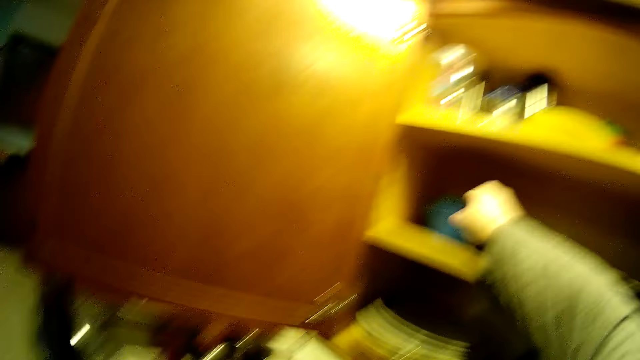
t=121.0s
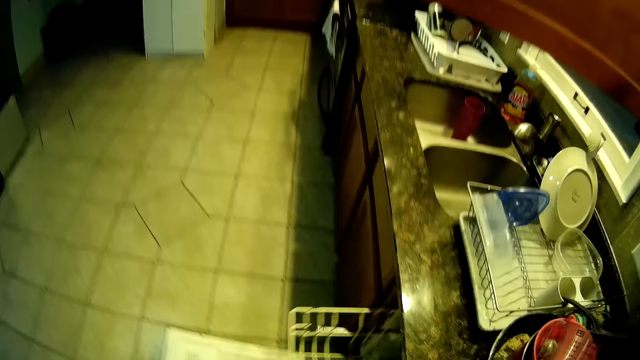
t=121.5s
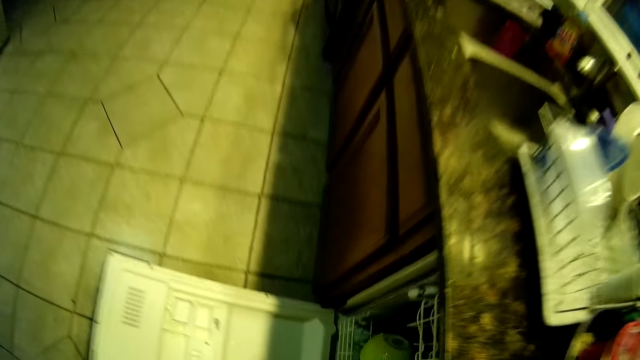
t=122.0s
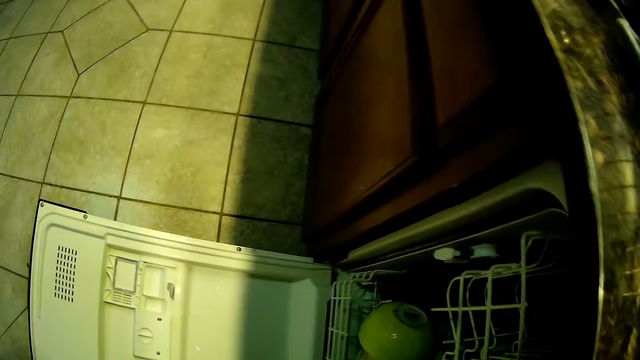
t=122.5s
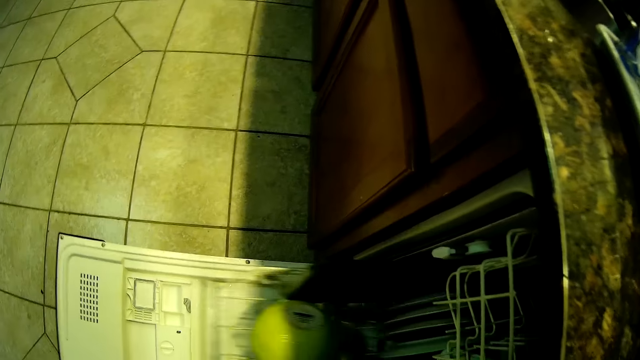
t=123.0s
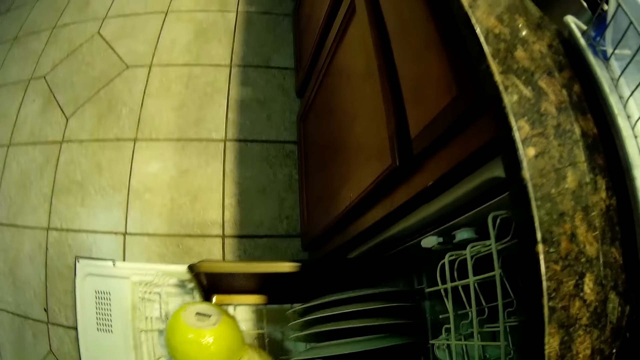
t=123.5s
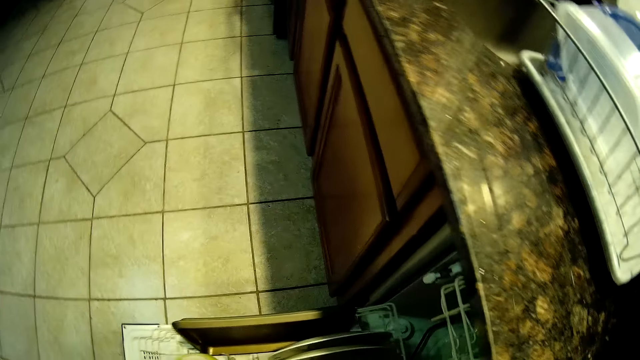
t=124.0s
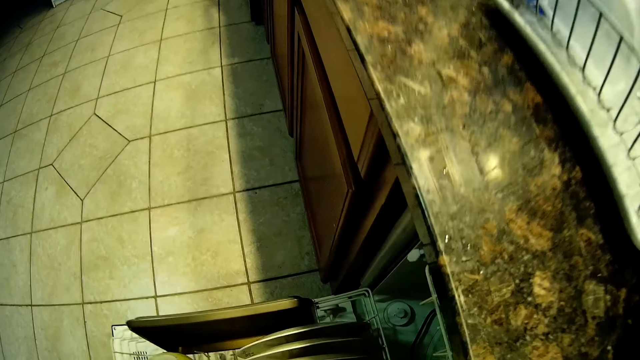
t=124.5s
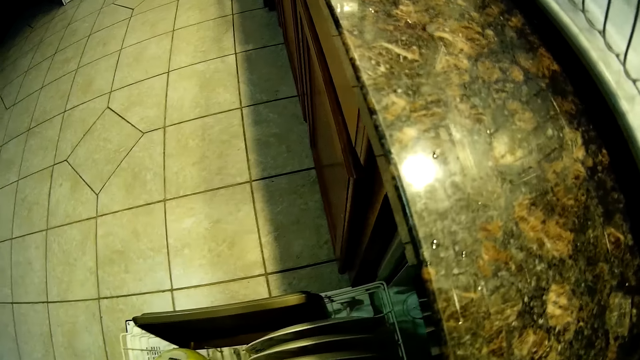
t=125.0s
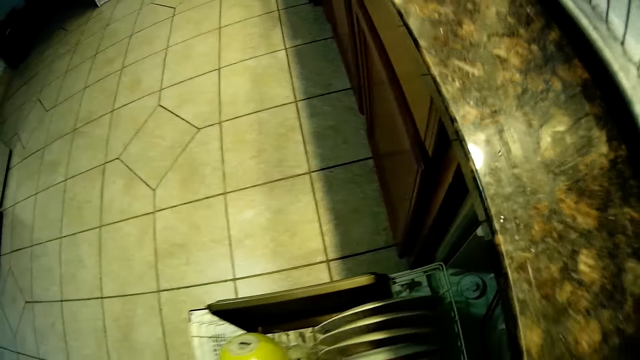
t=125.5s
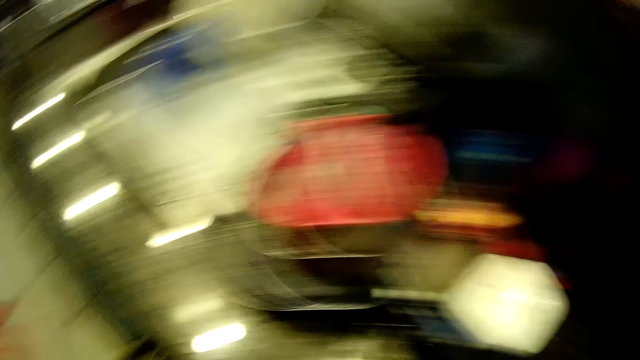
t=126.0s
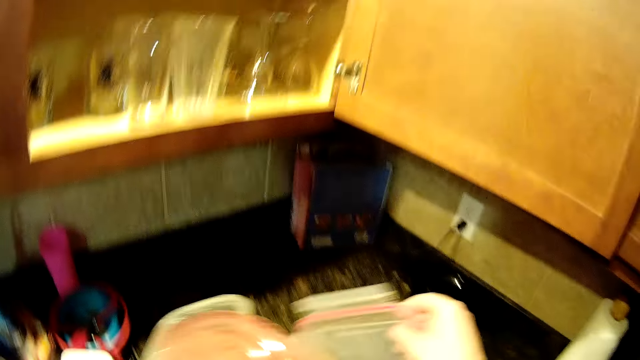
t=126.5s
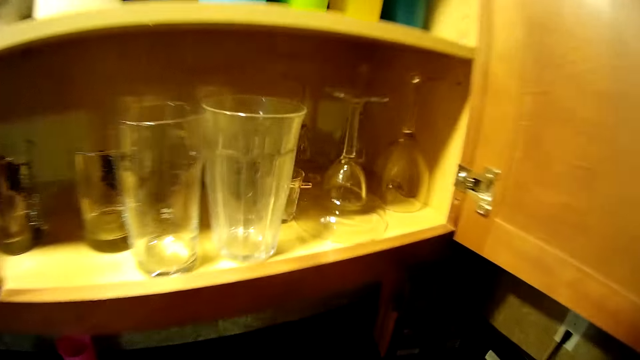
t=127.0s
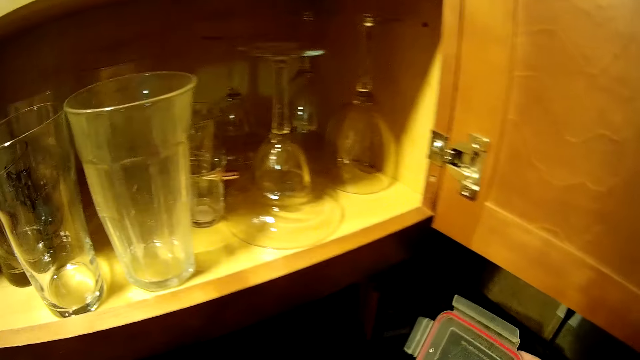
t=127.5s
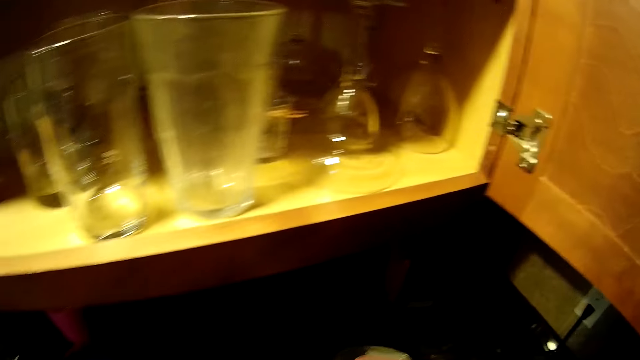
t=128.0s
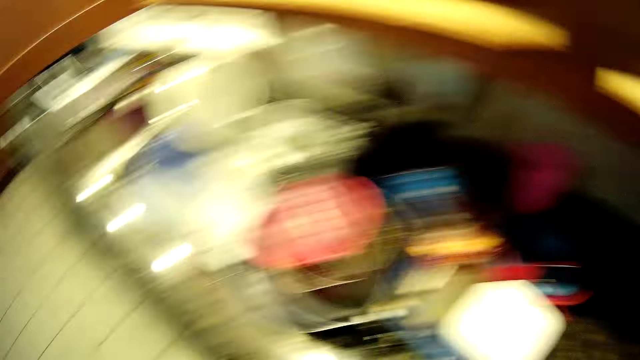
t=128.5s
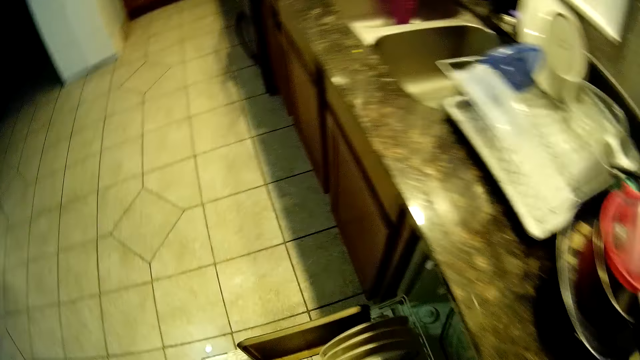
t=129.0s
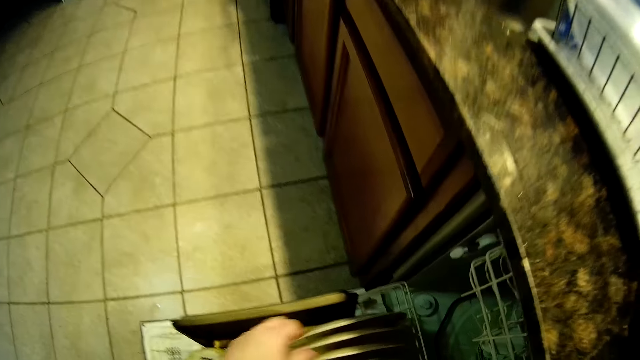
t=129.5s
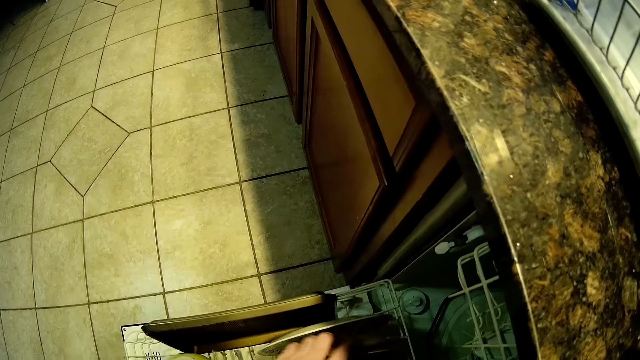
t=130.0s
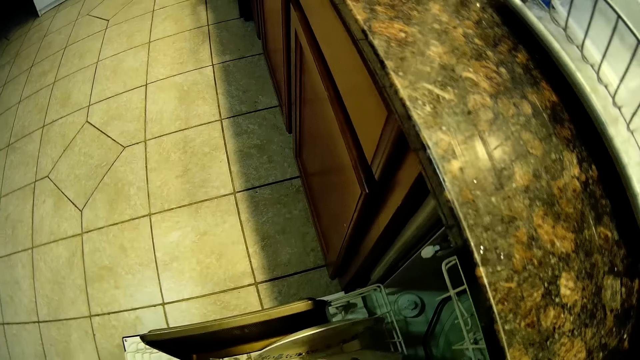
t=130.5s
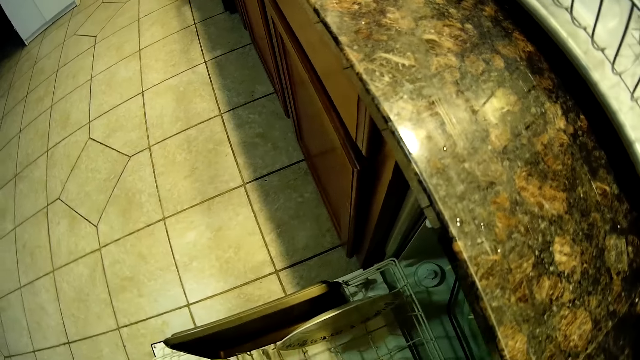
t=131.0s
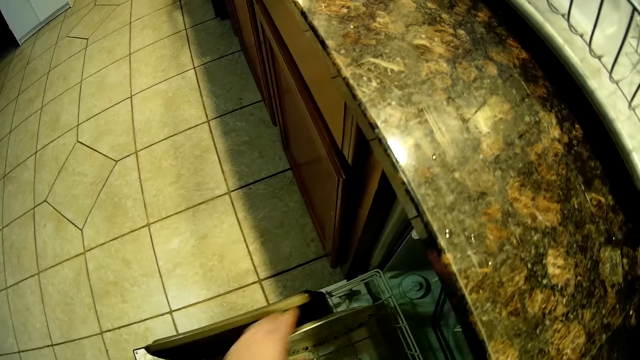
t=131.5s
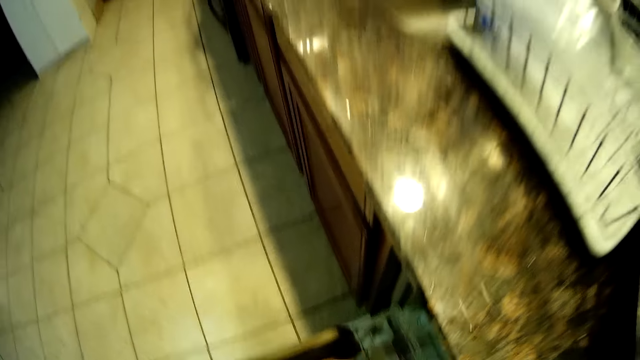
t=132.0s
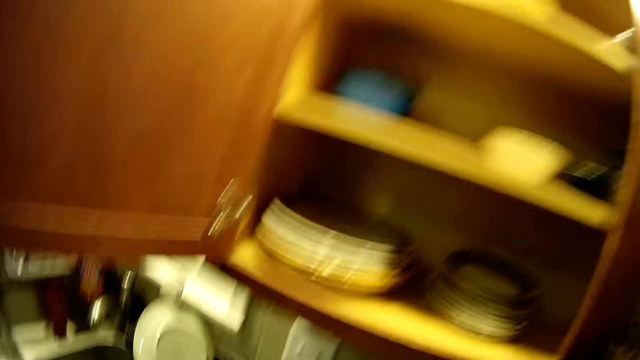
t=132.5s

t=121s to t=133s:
The camera wearer closes the dishwasher or drawer. They open the dishwasher. They pick a container from the dishwasher and place the container on the counter. They pick utensils from the drawer. They pick plates from the dishwasher.

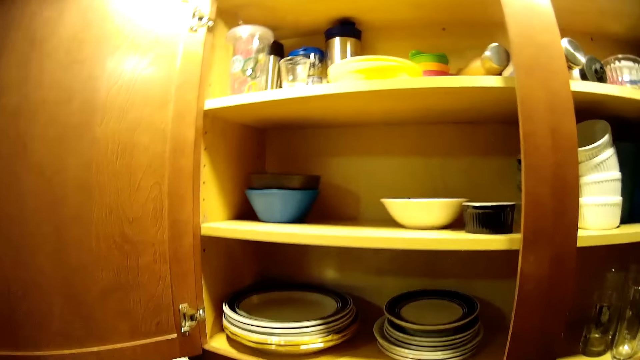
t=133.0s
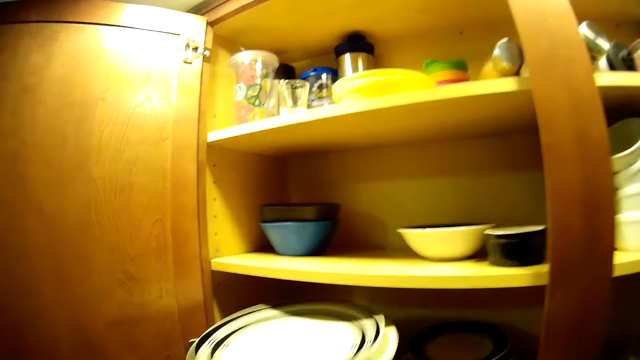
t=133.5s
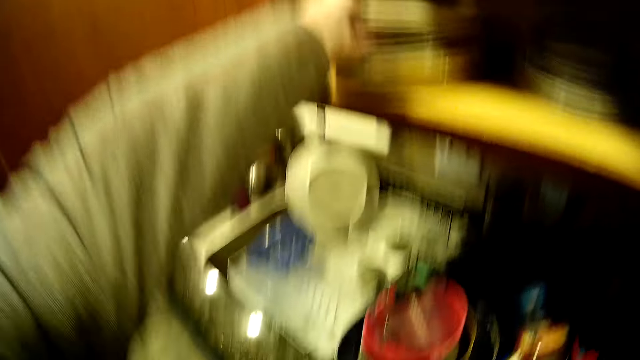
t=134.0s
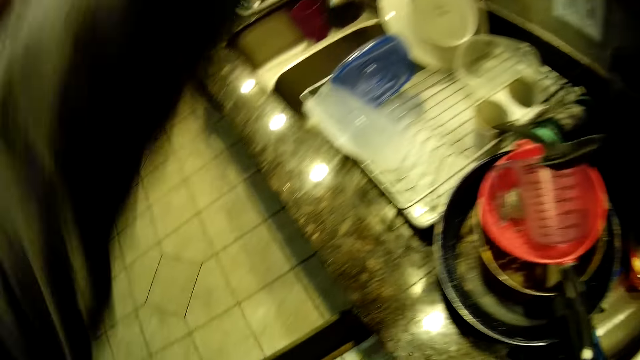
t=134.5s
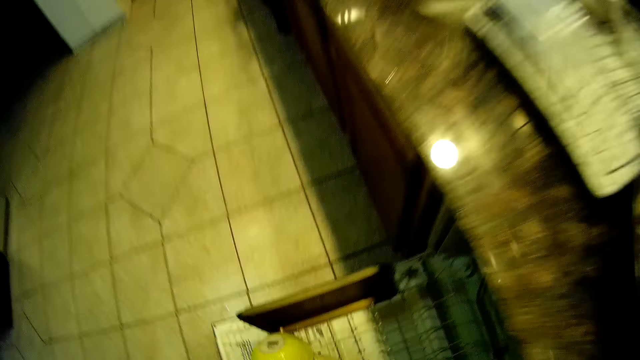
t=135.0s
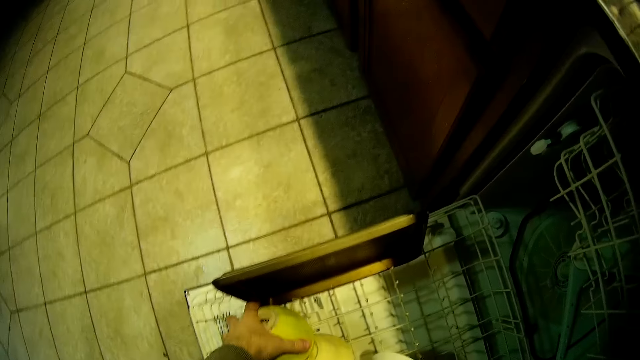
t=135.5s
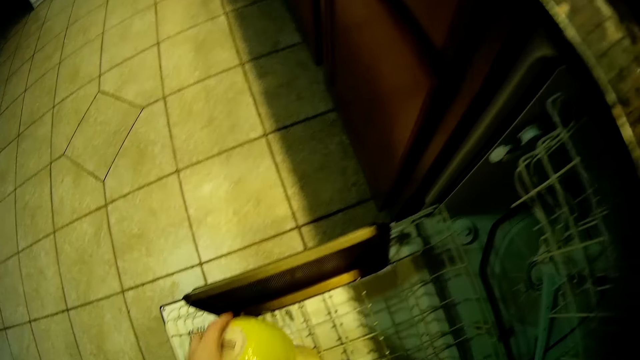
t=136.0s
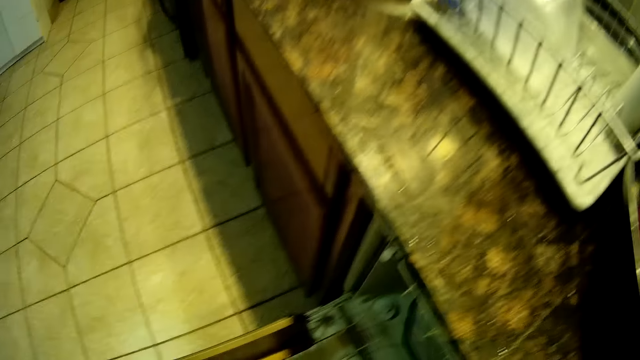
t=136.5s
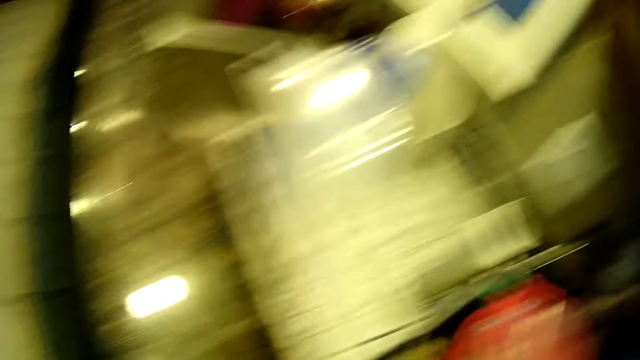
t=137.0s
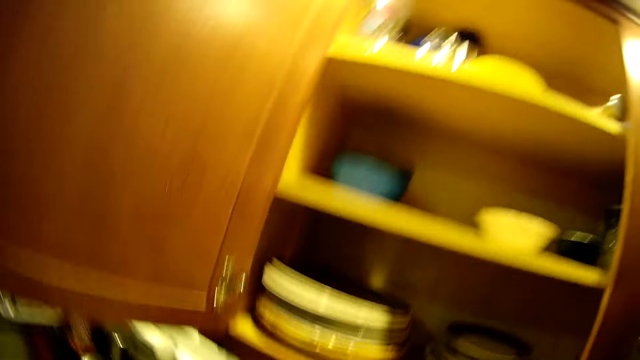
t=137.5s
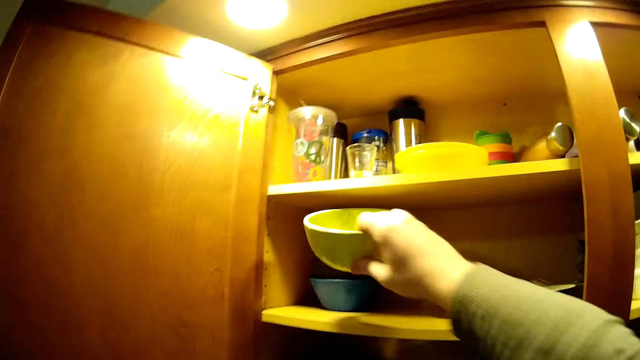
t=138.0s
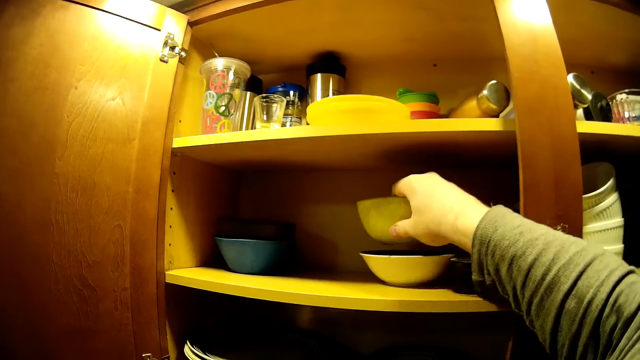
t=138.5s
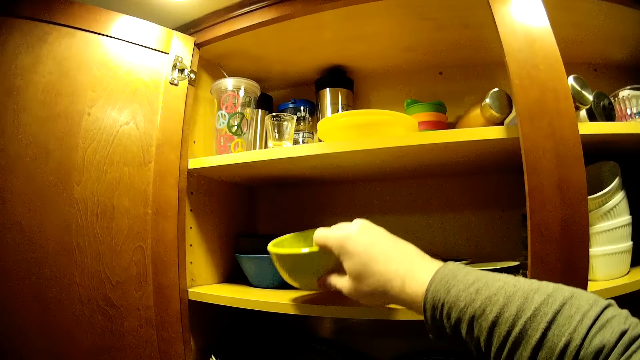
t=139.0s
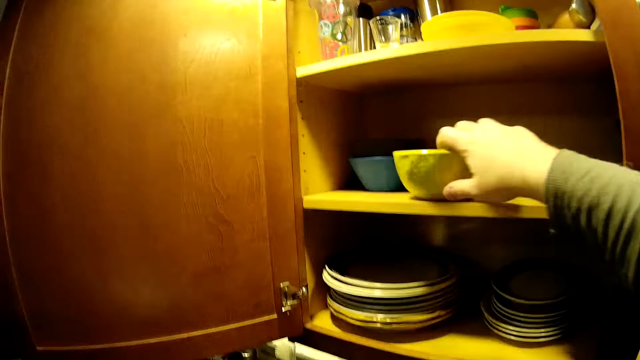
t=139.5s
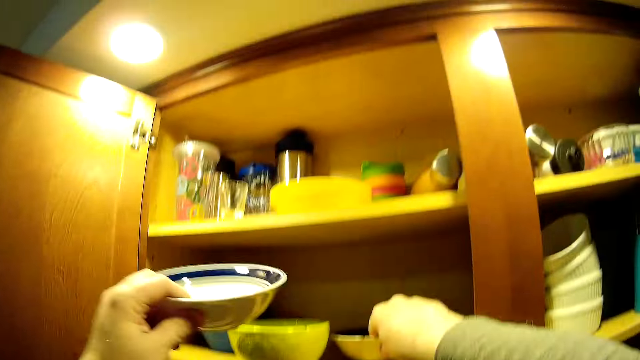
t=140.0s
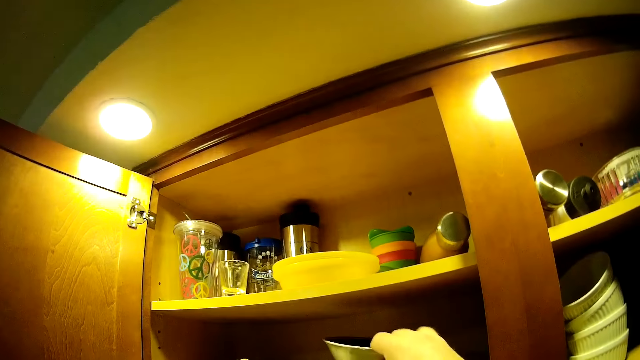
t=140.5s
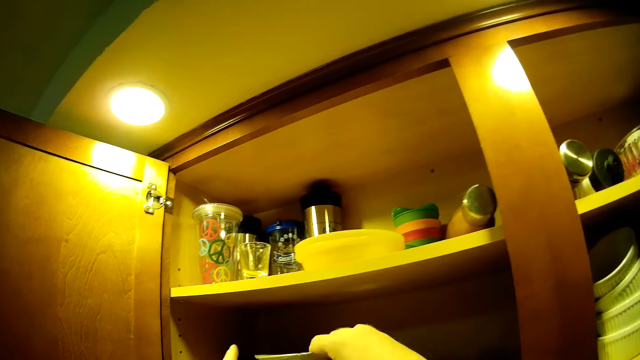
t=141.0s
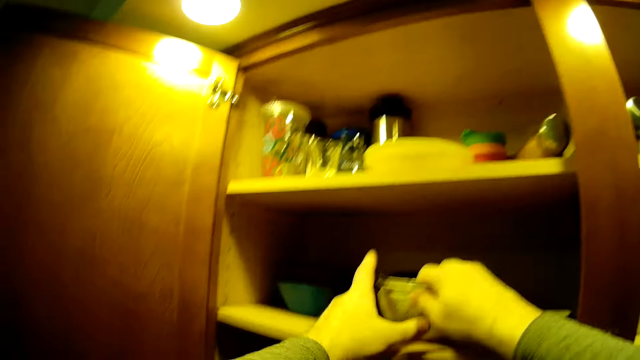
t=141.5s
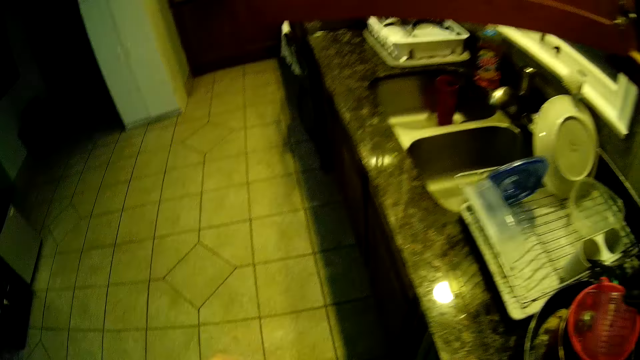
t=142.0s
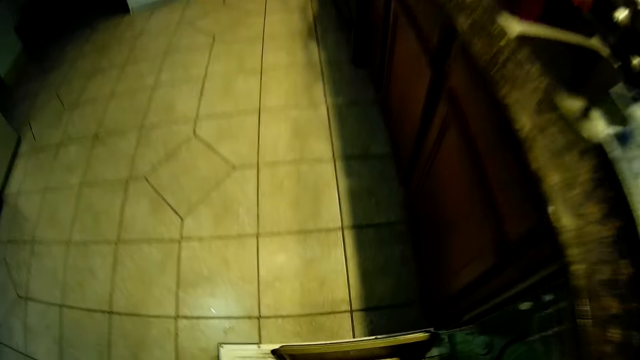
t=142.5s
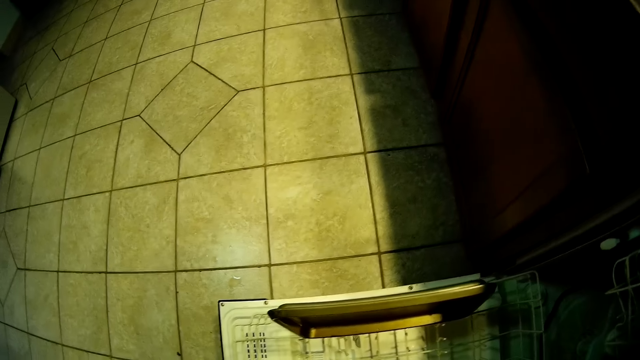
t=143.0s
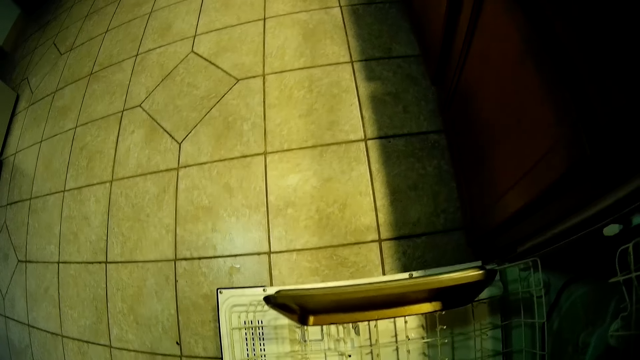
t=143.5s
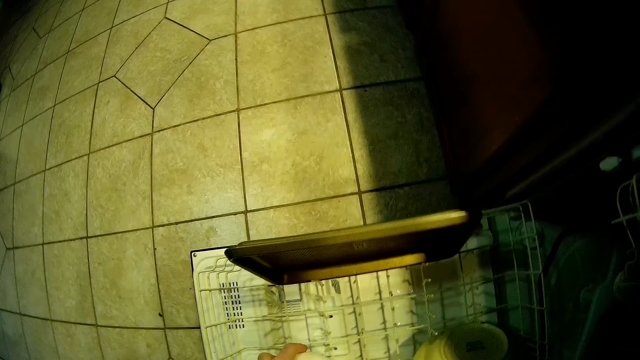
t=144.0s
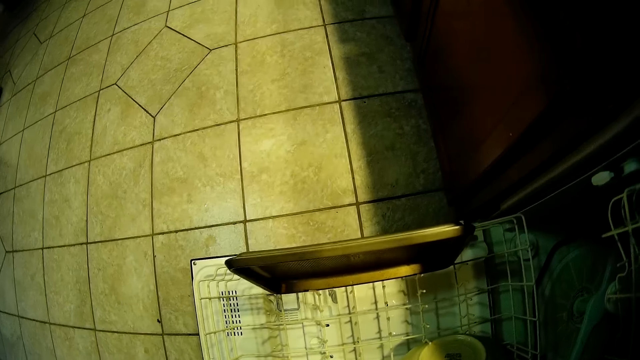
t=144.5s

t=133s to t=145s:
The camera wearer places the plates in the cabinet. They place utensils in the cabinet. They pick bowls from the dishwasher. They place the bowl in the cabinet.
